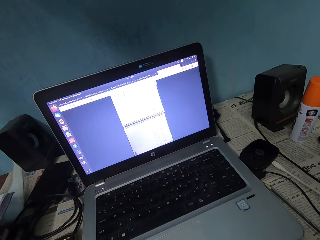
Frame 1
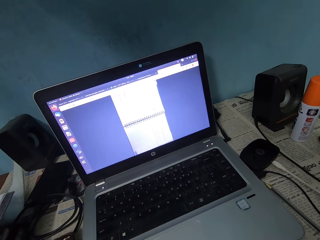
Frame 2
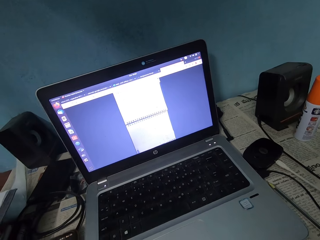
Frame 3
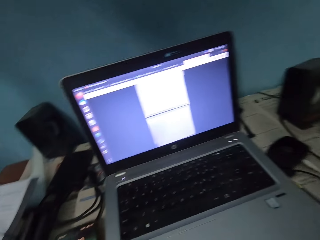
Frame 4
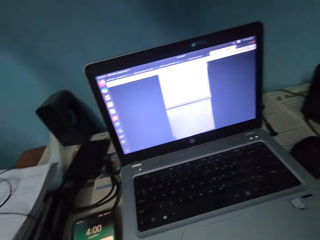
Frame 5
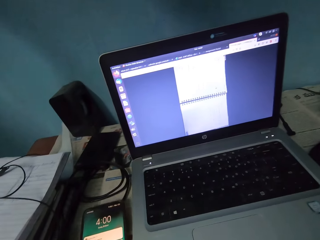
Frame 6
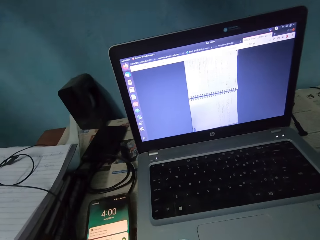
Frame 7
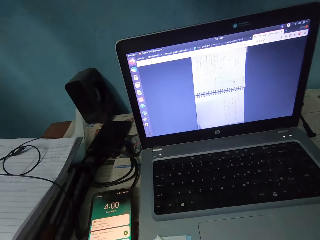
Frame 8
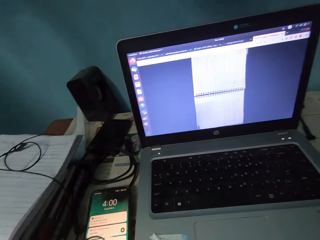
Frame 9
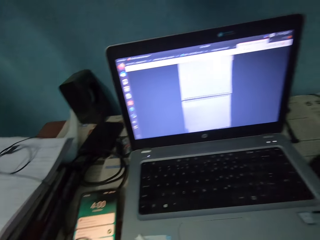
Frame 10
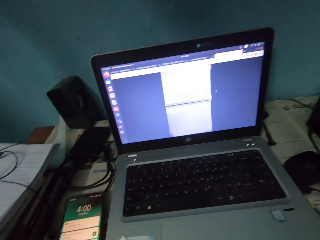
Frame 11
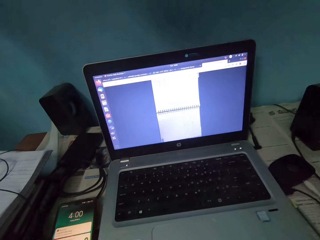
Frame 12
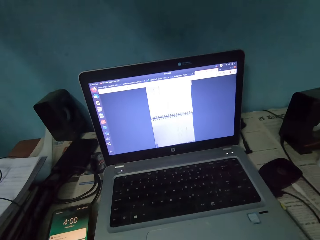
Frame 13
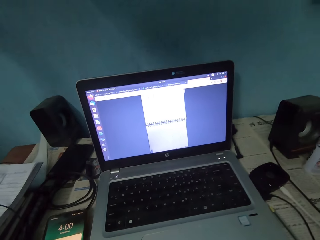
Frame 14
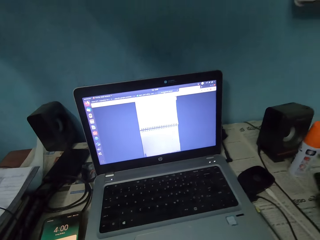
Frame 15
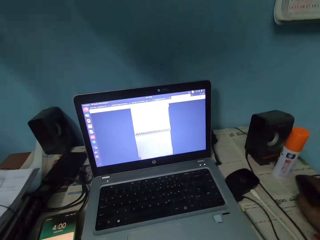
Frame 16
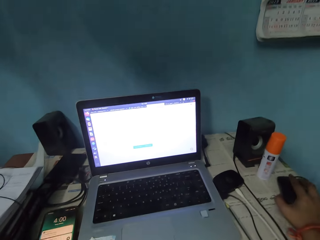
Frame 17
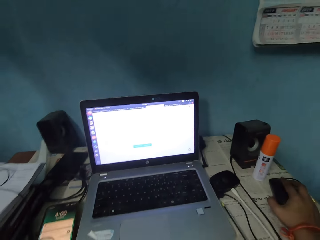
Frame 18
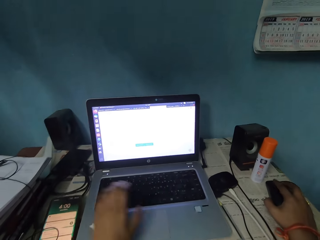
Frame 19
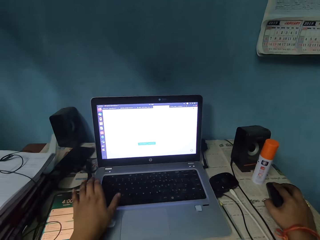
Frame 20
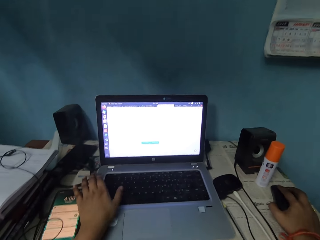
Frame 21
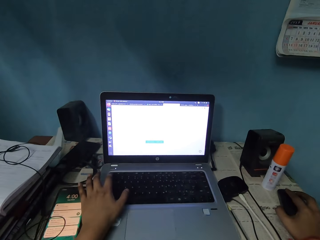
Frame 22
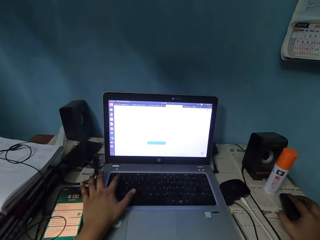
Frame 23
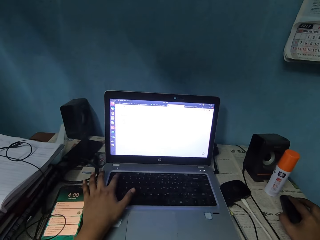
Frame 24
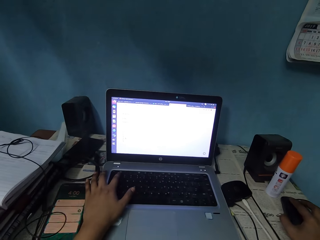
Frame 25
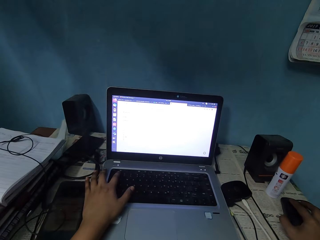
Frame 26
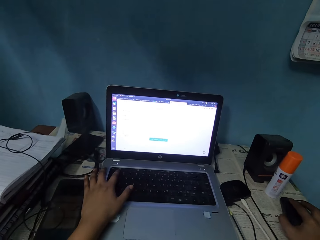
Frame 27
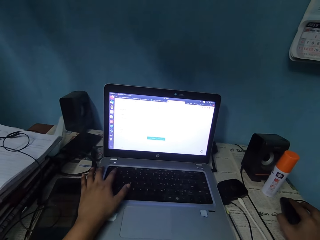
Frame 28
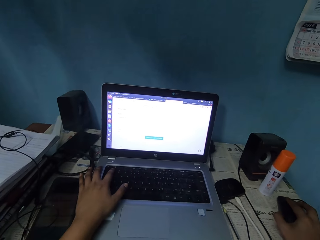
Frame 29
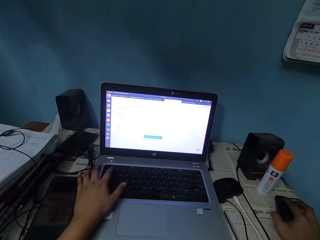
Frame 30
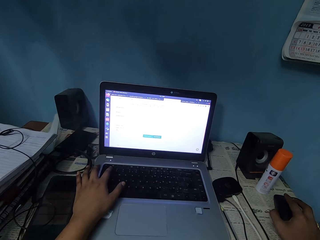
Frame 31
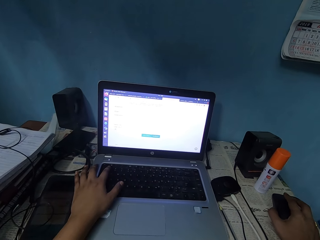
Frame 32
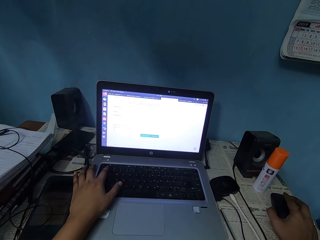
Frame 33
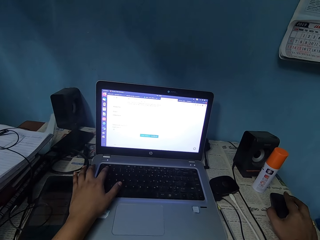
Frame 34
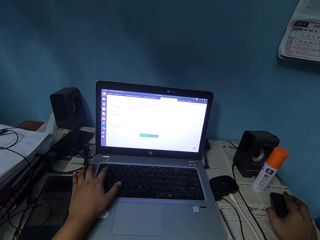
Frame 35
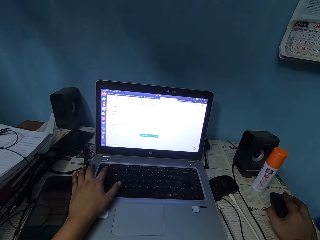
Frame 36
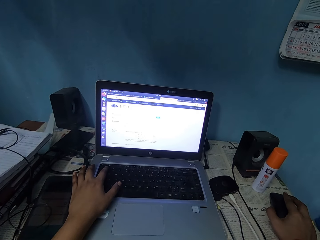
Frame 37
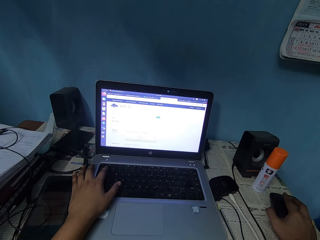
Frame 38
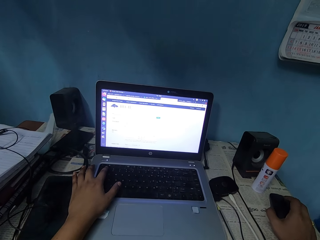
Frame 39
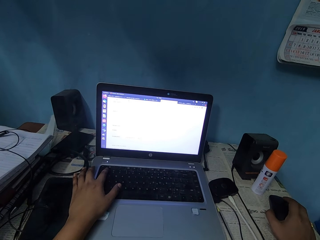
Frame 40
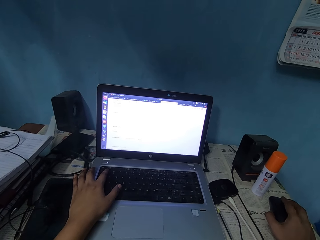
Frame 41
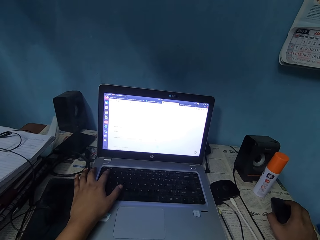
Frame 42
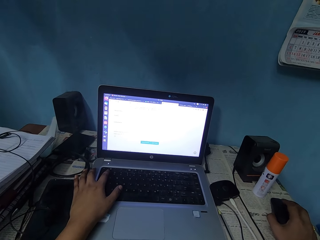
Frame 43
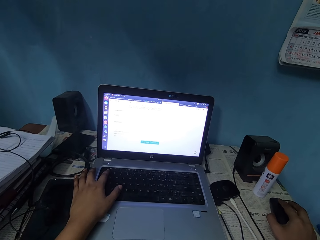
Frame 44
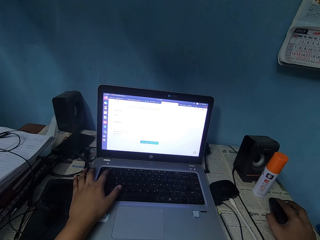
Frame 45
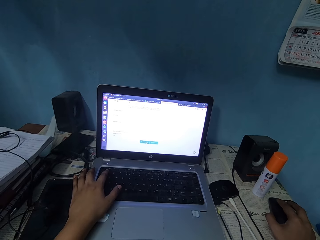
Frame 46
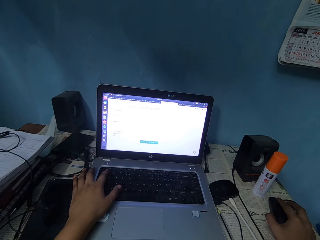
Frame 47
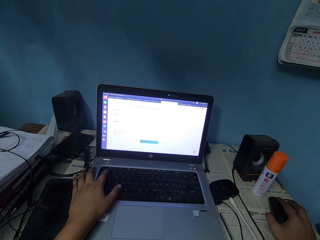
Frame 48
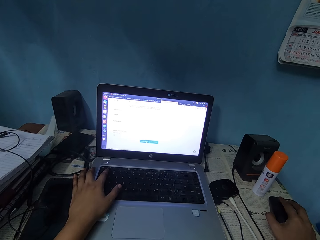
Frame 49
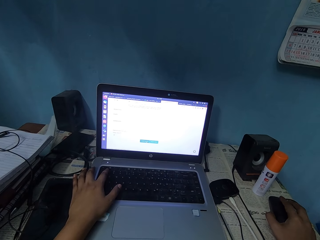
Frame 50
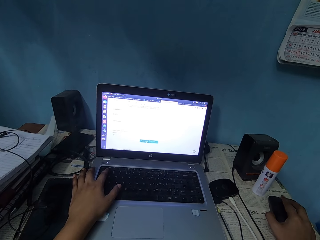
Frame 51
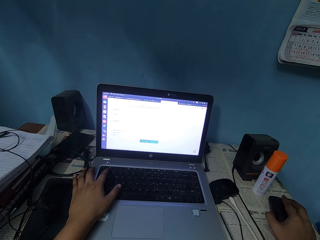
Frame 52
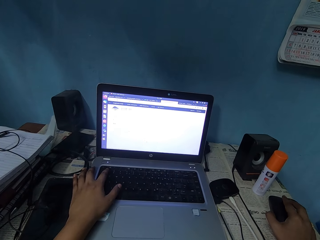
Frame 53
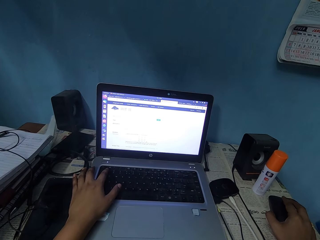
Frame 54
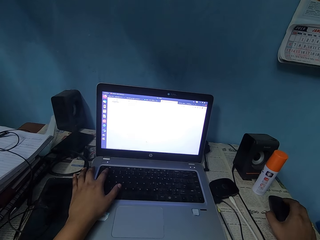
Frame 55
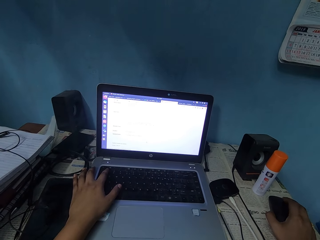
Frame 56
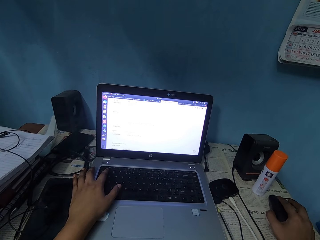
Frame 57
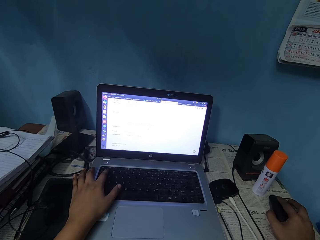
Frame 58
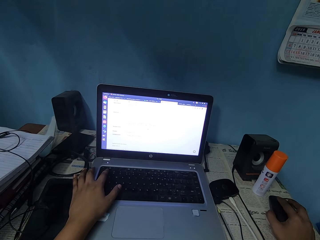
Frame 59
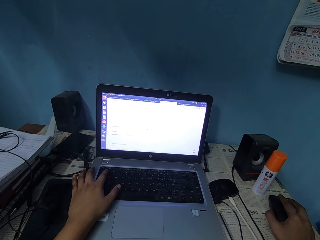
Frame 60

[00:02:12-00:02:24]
The camera wearer places her left hand on the laptop. She operates the laptop.

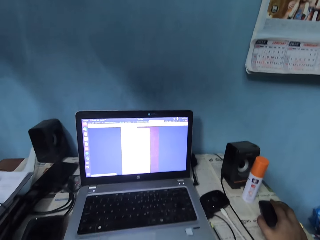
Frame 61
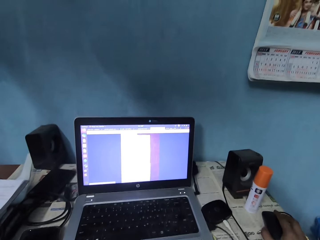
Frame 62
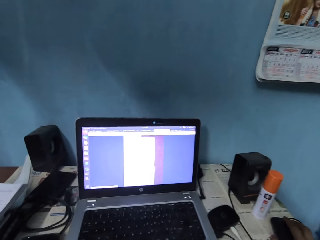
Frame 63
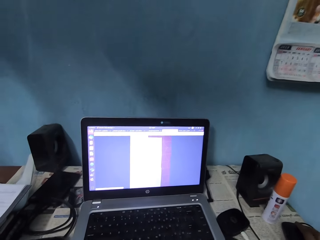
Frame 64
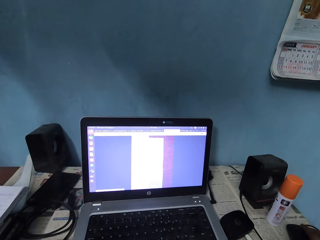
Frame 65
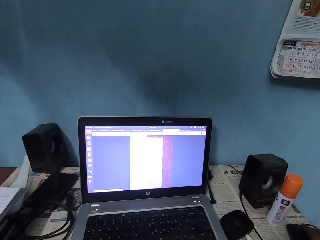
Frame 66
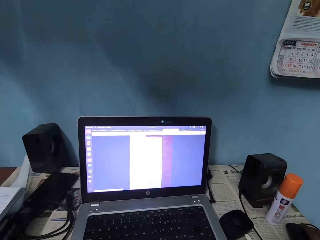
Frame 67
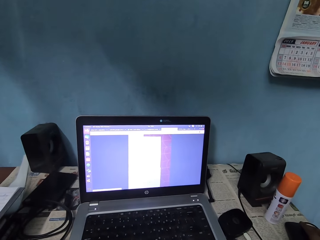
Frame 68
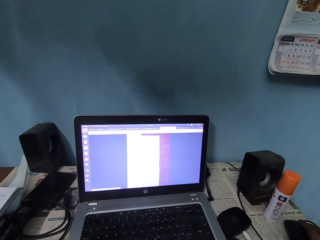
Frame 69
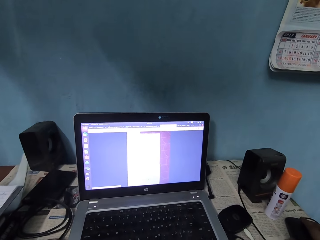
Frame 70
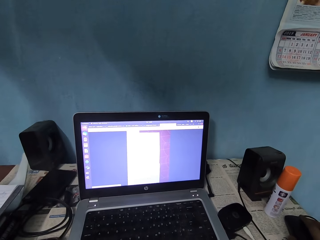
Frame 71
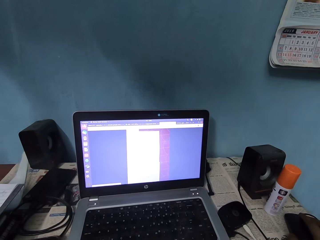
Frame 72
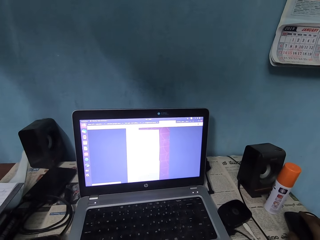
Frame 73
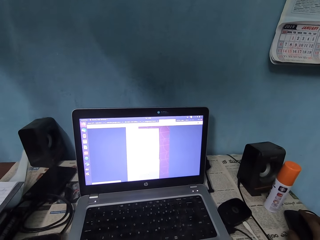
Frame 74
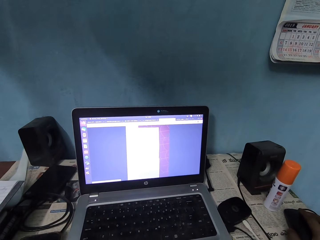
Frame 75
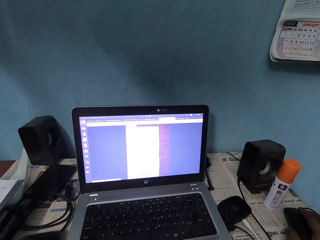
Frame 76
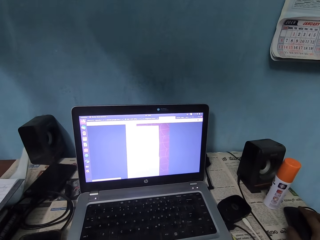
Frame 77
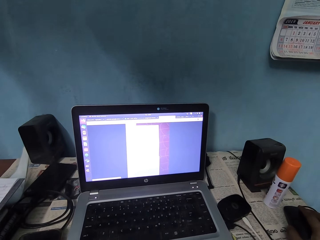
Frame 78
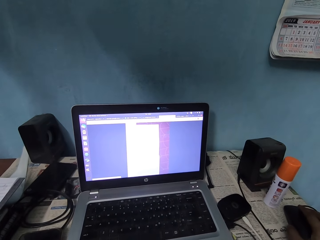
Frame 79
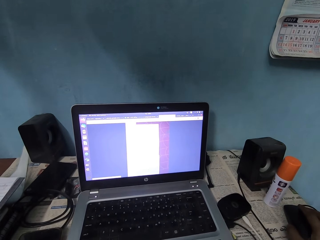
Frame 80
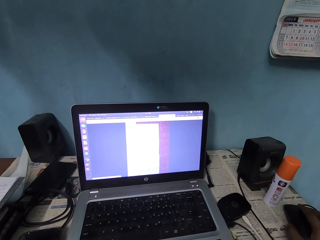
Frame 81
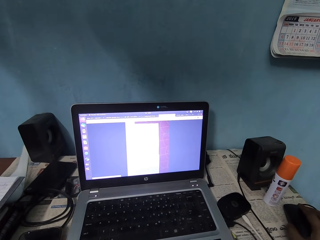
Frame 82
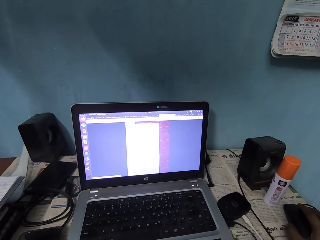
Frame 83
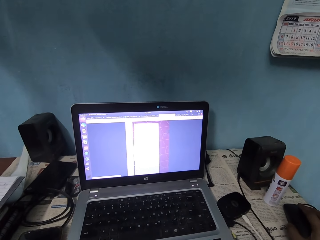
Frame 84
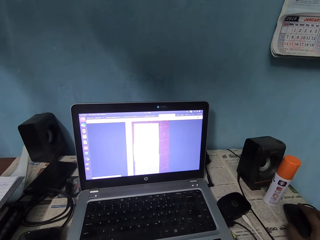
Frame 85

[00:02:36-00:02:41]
The camera wearer reaches for her face. She operates the laptop.

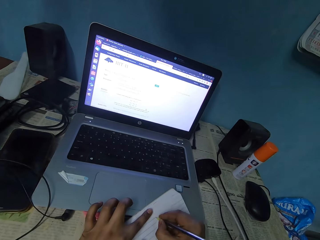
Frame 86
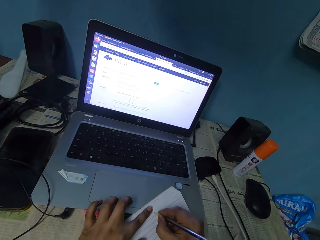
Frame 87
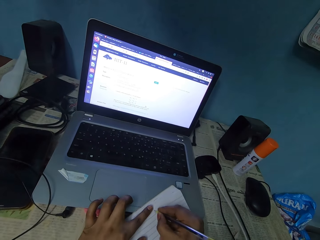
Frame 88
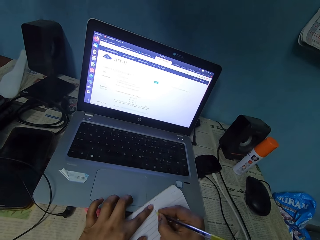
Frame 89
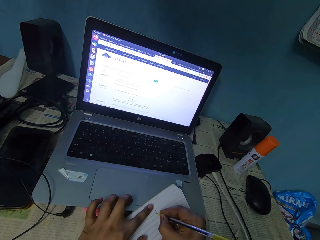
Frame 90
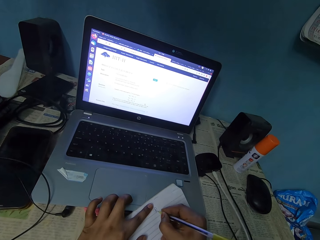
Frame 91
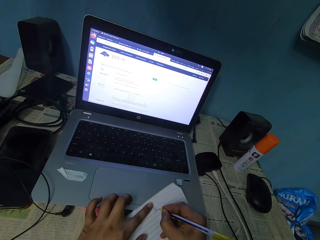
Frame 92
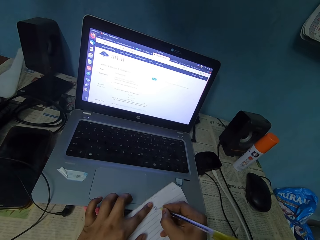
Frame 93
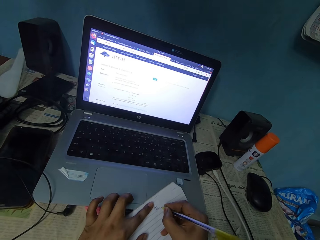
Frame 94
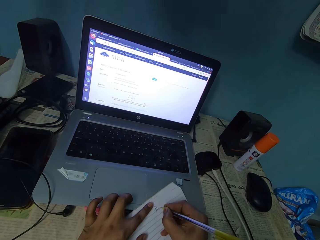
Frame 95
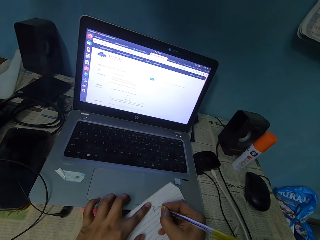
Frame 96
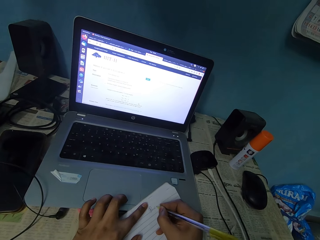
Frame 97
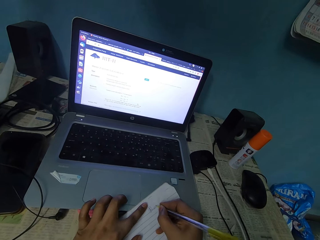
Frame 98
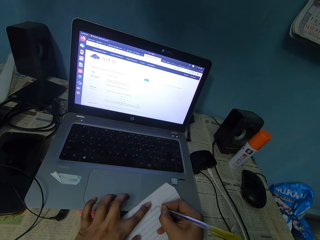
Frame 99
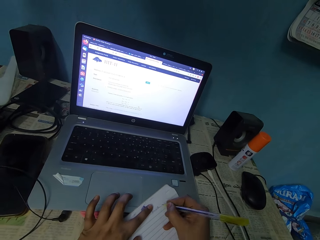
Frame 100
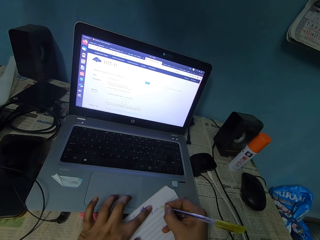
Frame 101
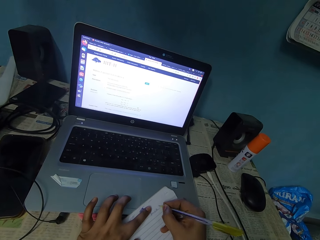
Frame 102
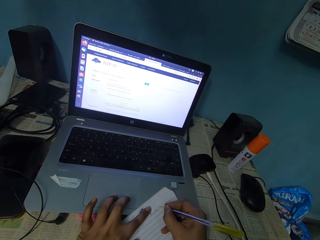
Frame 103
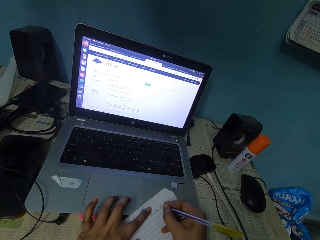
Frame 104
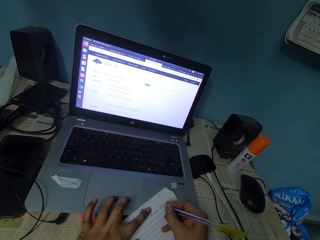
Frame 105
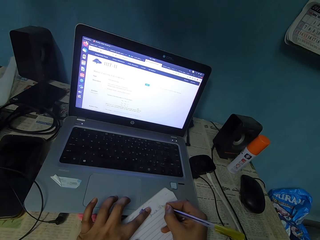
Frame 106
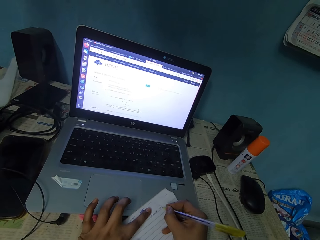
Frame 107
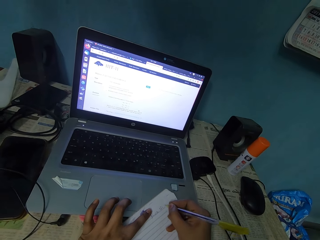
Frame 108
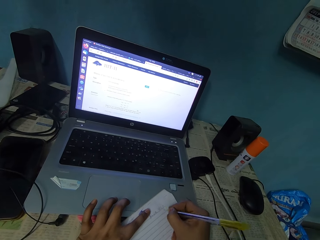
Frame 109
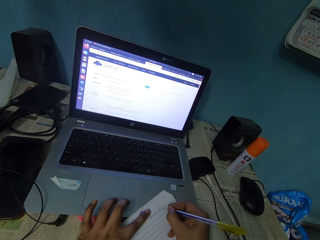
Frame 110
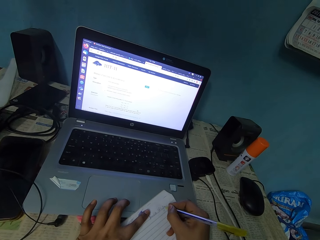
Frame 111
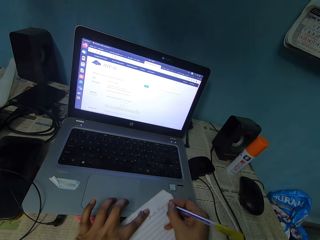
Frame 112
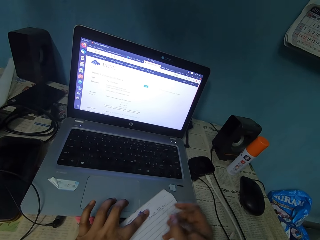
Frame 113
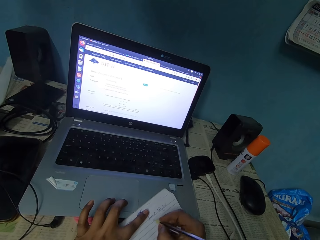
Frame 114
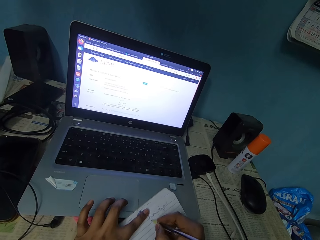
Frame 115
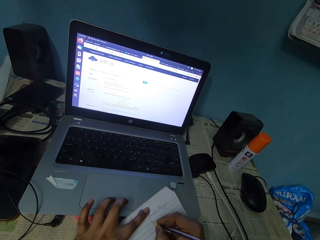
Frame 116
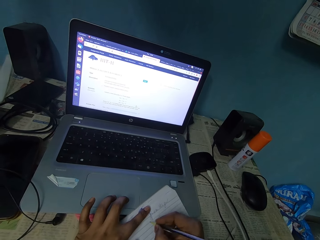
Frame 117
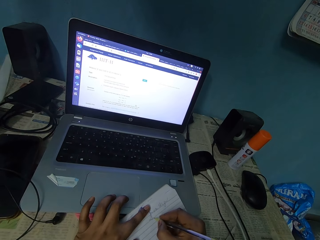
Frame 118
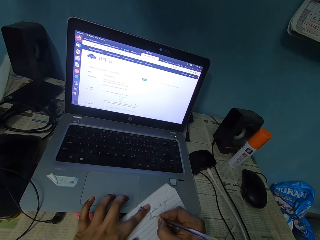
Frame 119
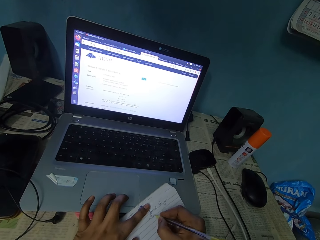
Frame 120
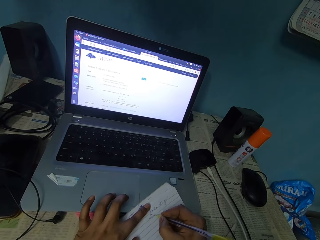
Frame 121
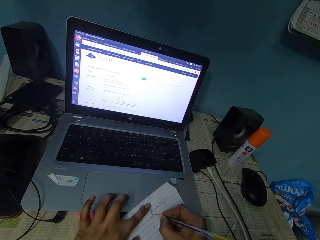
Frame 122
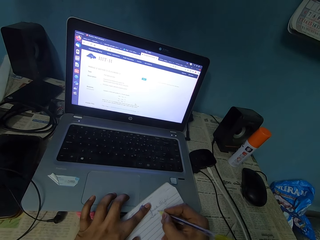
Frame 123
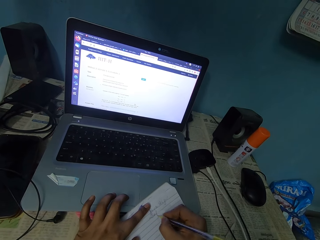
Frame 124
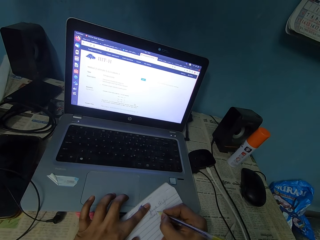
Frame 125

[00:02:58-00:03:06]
The camera wearer writes on the notebook with the pen.
